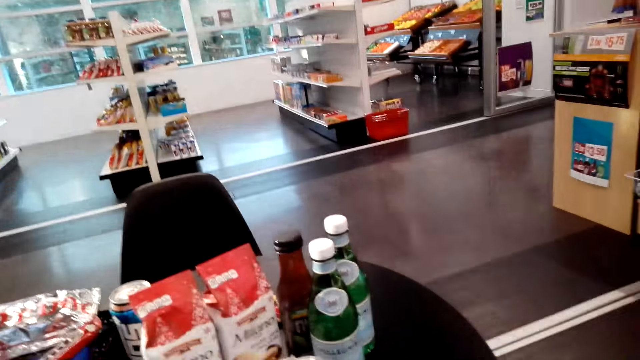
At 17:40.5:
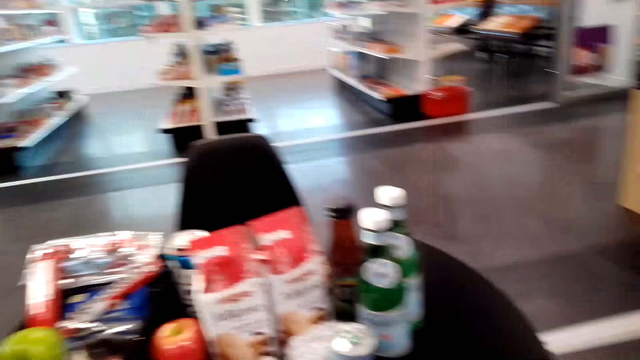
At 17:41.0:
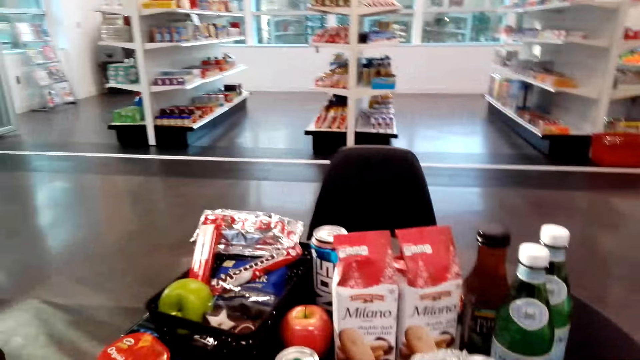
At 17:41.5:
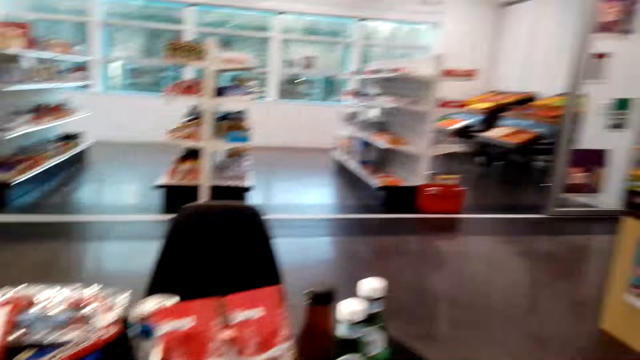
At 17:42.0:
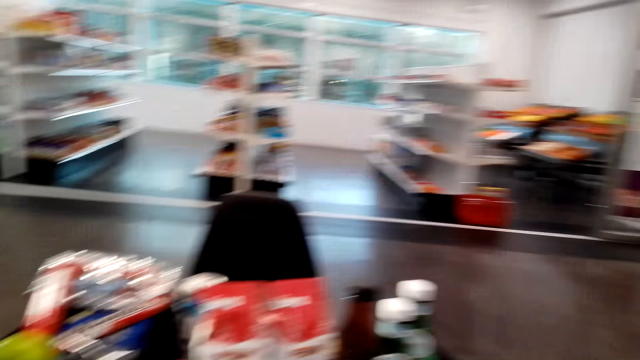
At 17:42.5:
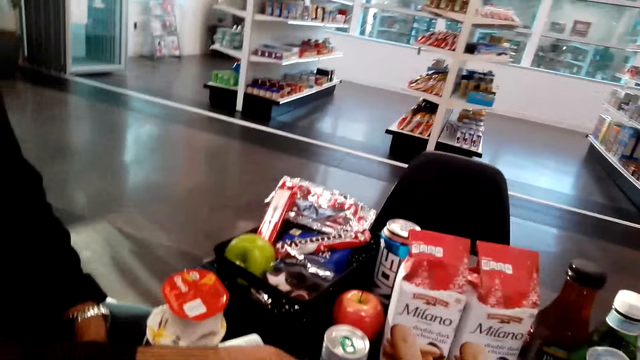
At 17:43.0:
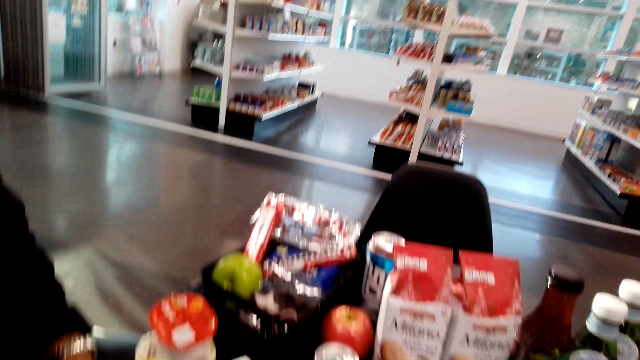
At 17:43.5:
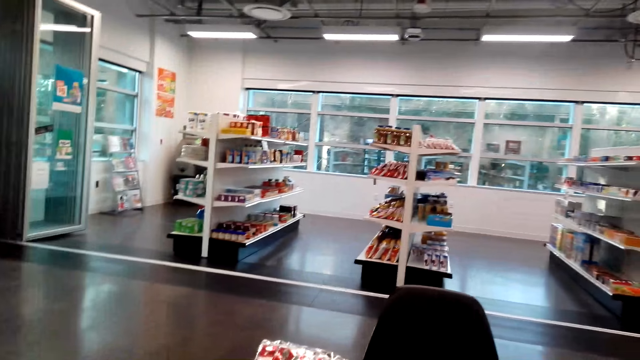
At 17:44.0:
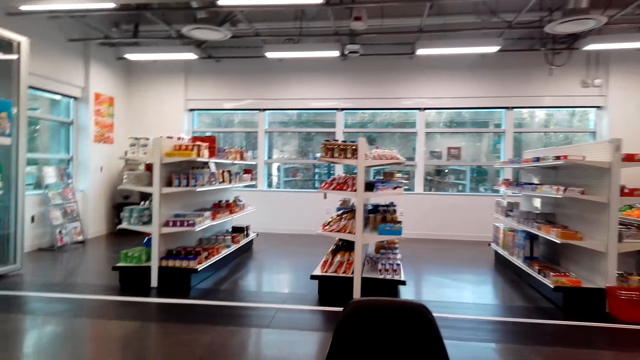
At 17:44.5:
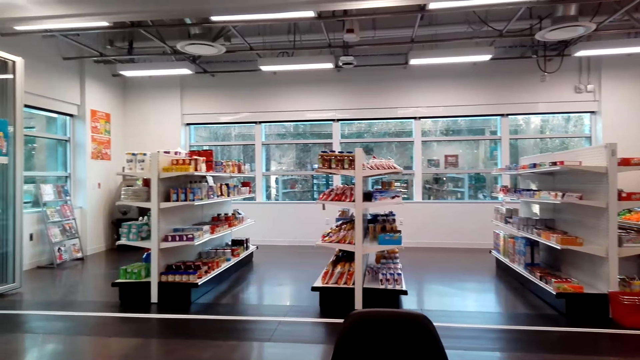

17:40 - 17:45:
The camera wearer sits on the chair on the floor. They look around.

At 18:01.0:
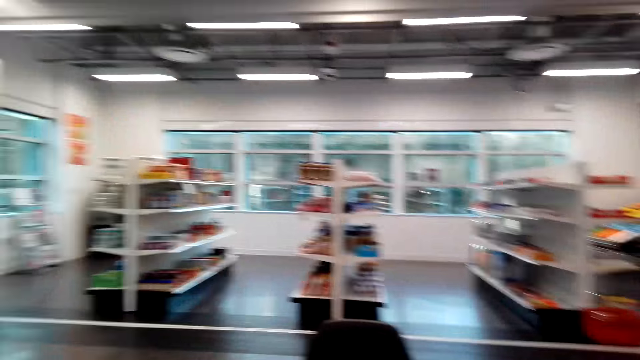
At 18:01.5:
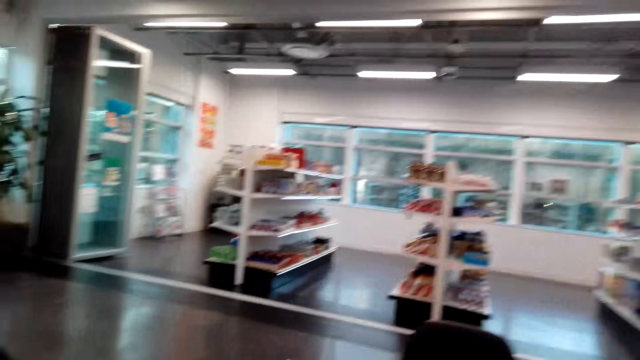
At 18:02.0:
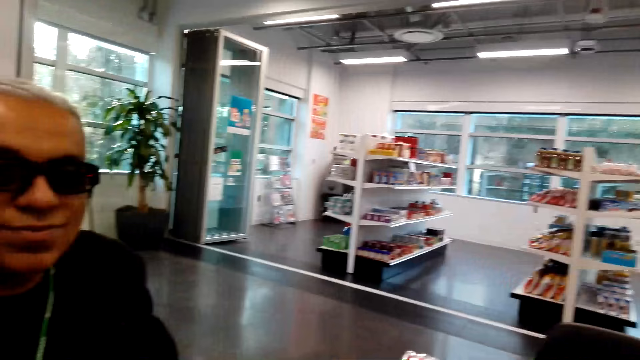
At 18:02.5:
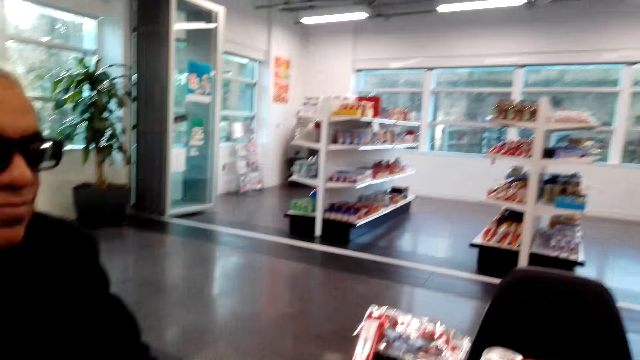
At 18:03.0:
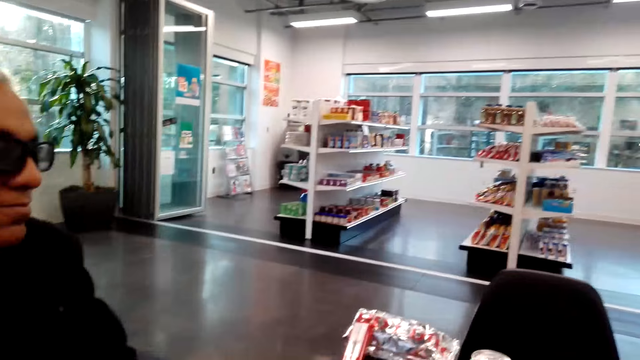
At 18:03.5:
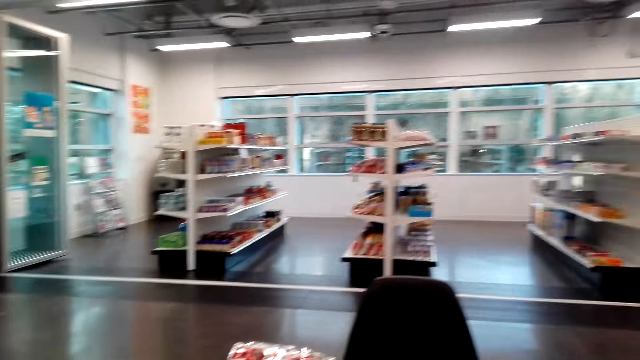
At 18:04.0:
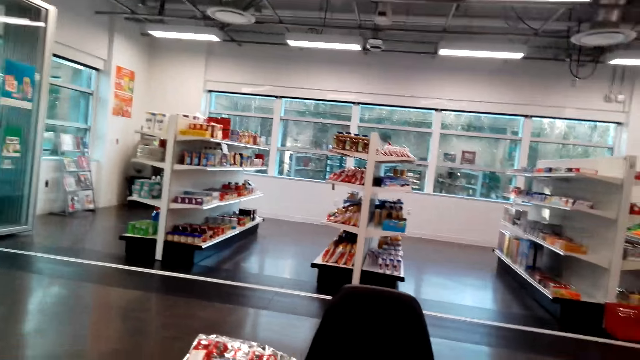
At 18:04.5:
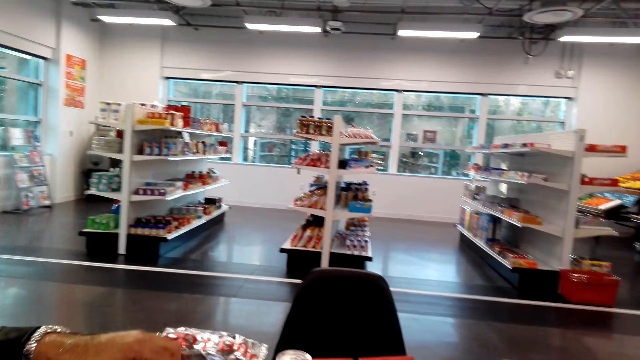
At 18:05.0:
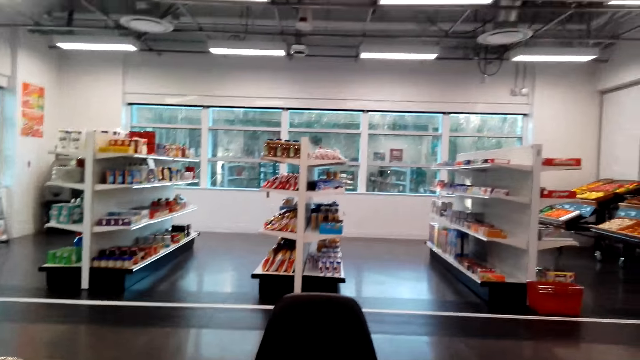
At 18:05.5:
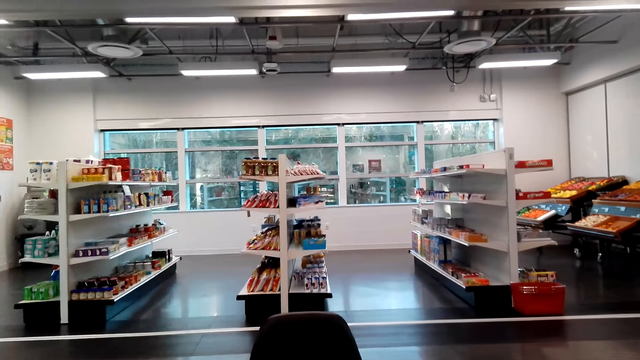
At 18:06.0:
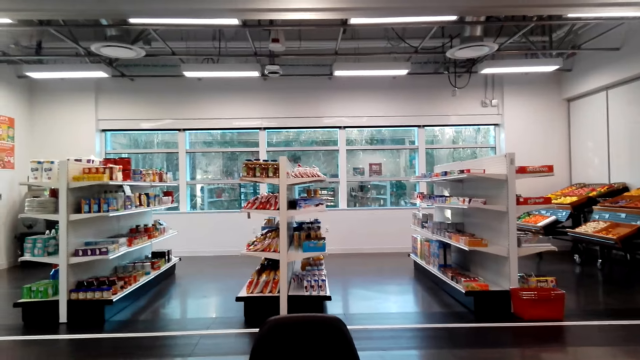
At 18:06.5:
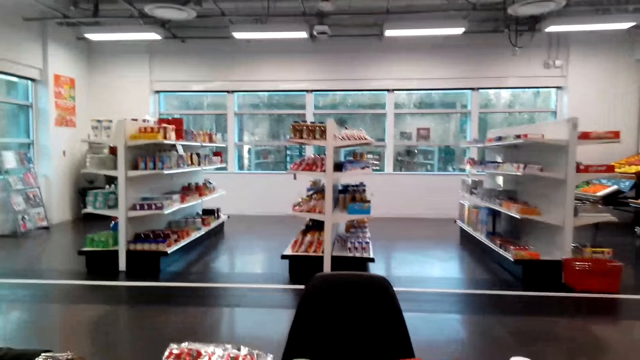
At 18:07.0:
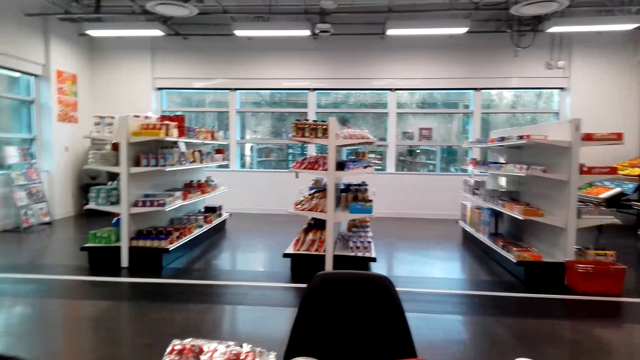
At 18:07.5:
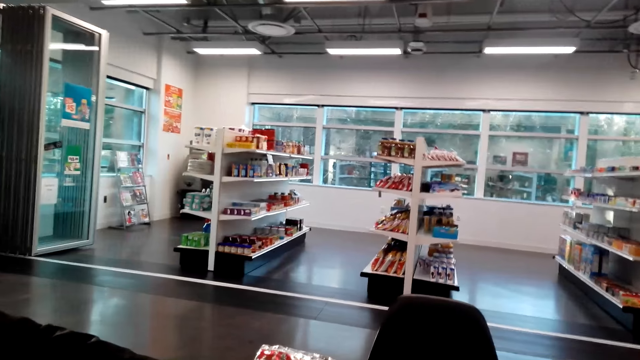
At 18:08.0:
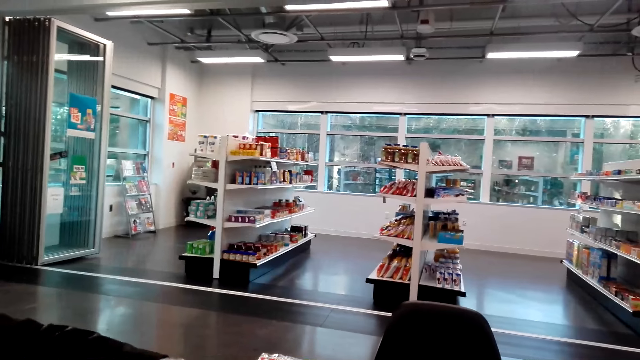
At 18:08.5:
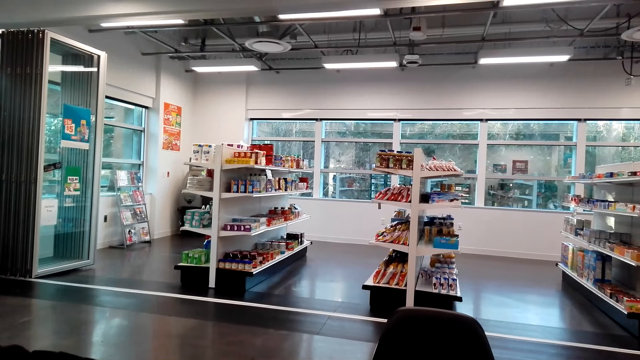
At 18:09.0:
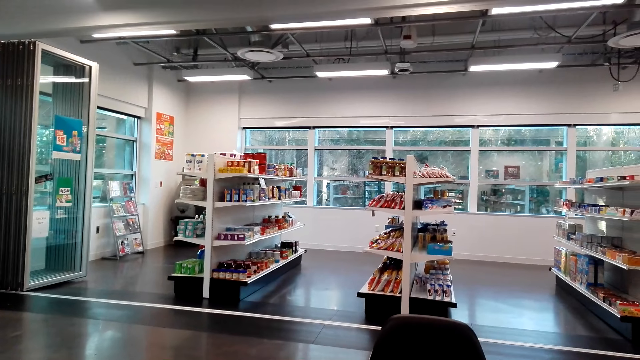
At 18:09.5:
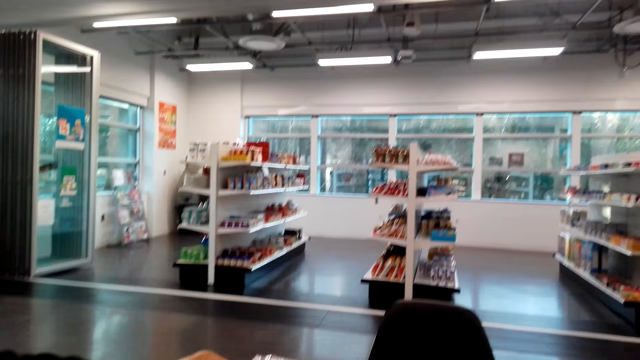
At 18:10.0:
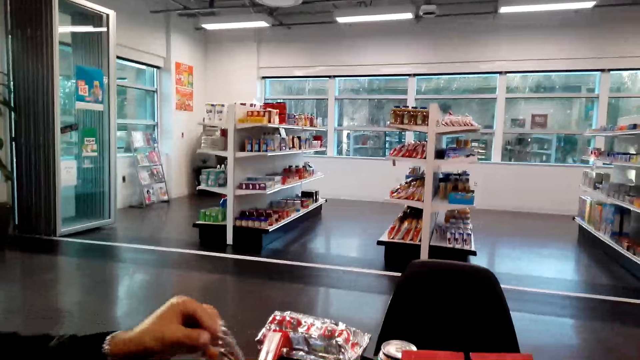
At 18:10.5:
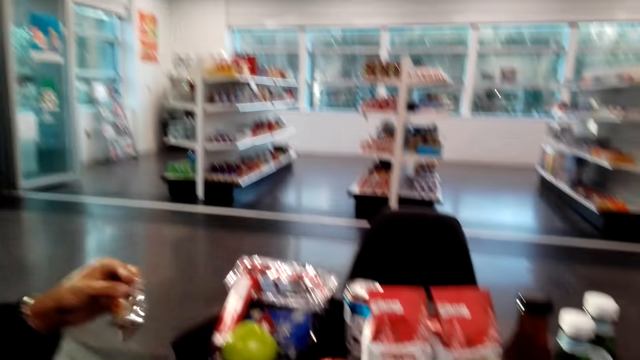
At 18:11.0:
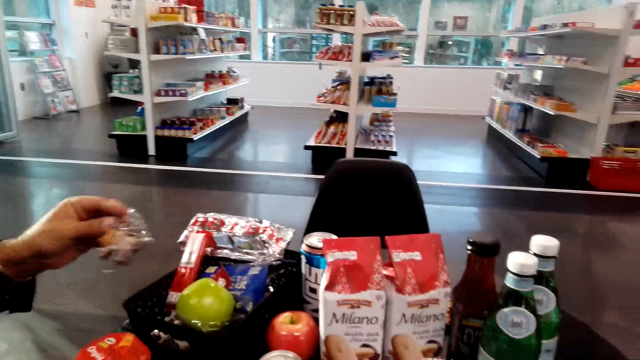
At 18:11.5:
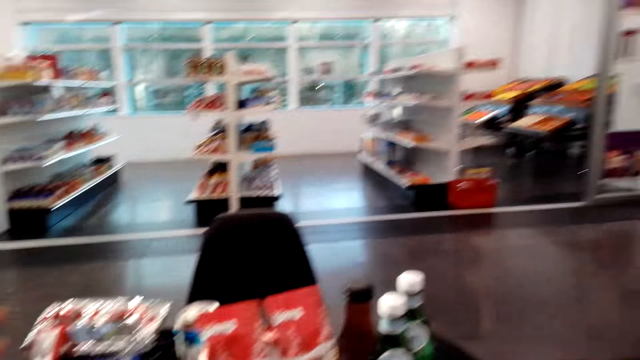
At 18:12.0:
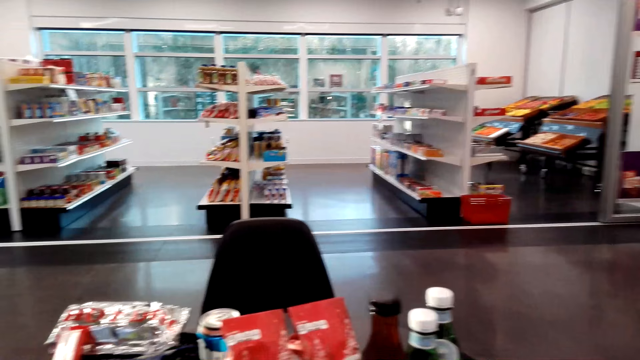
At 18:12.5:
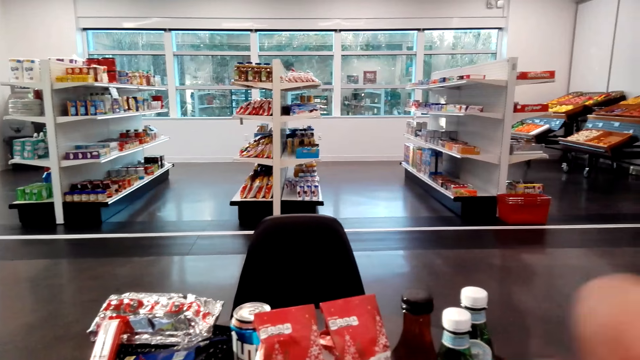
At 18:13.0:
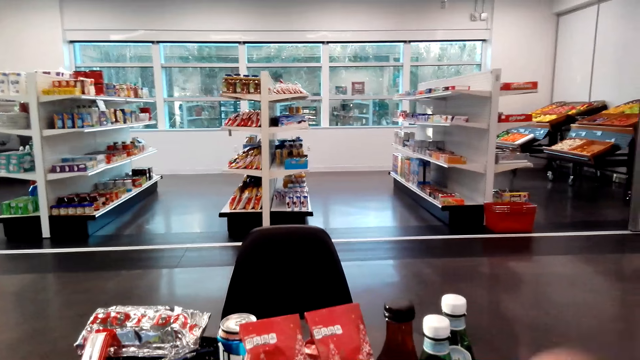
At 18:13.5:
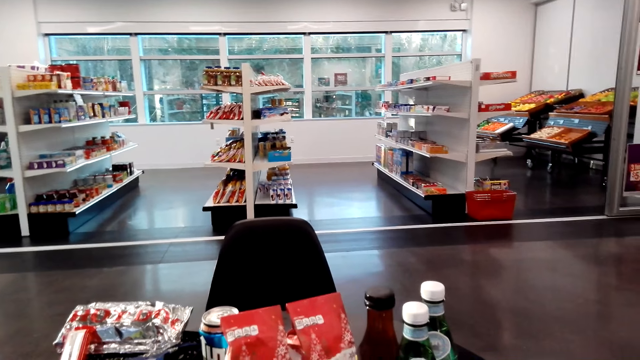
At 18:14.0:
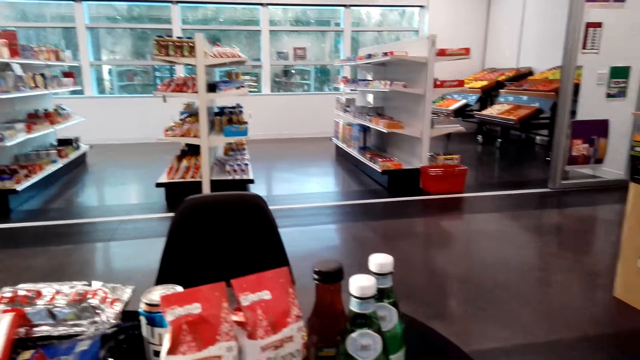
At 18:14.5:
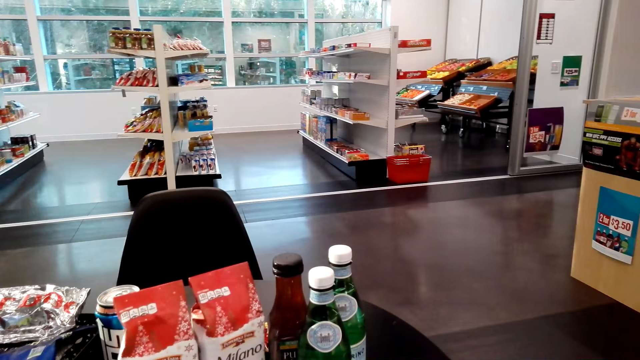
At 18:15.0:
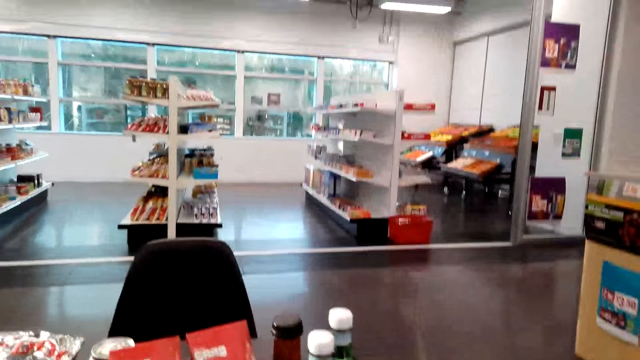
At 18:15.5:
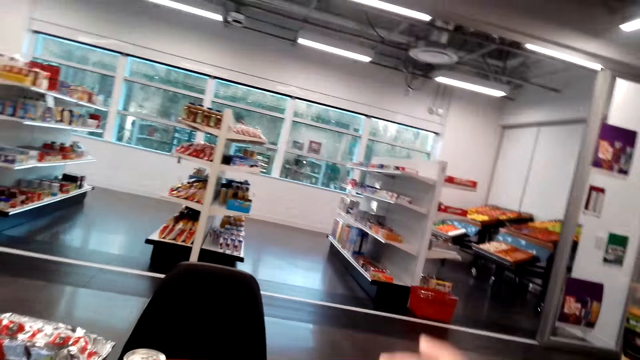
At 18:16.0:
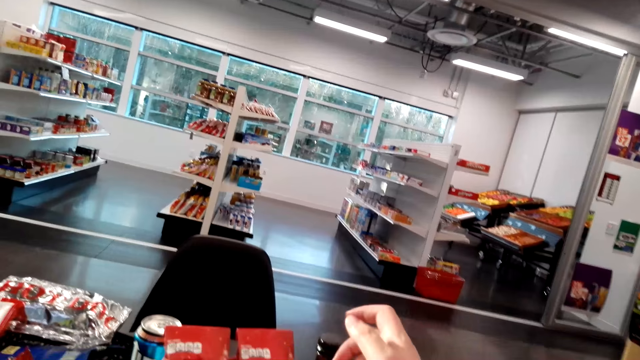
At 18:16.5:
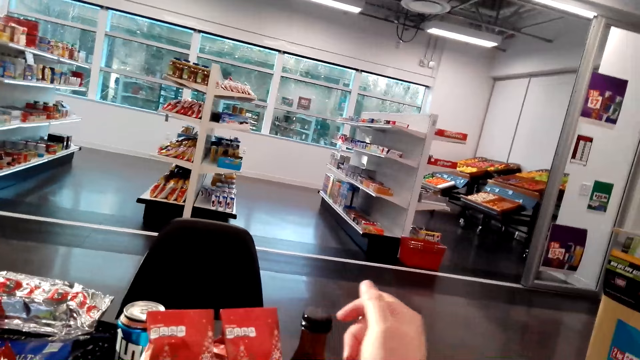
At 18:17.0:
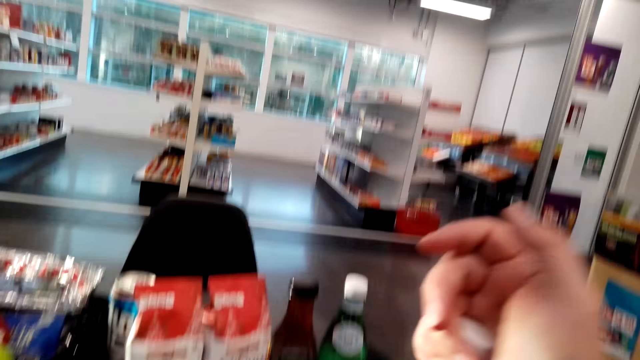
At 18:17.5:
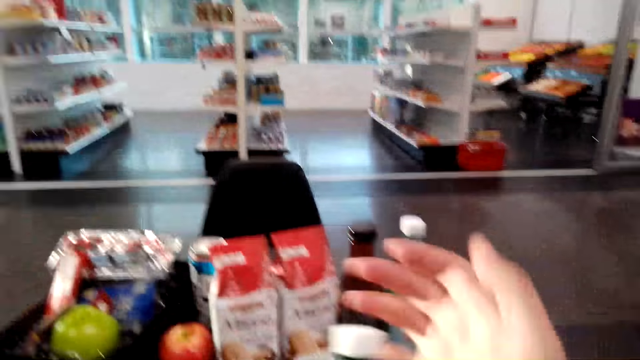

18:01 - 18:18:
The camera wearer talks to a man. The man sits on the chair on the floor. The camera wearer sits on the chair on the floor. They look around. The man picks something on the table. The man puts something on the table. The camera wearer sits on the chair on the floor. They pick up the bottle with something on the table.
